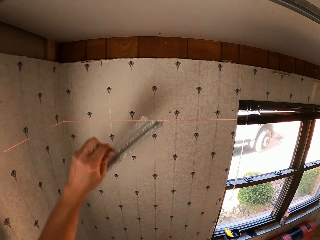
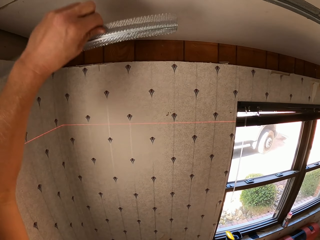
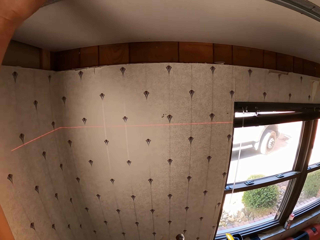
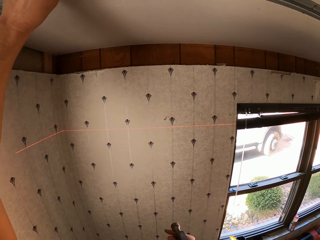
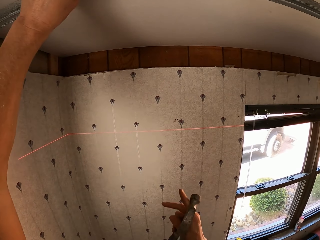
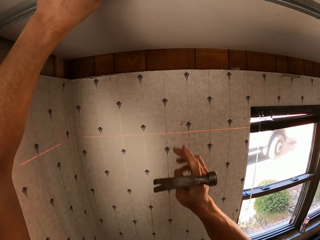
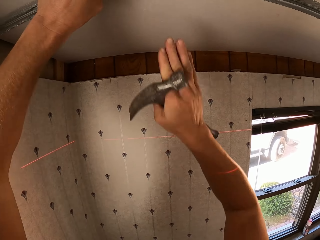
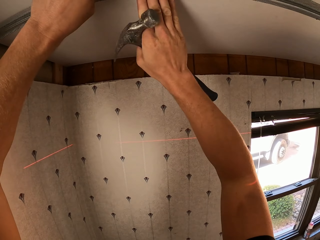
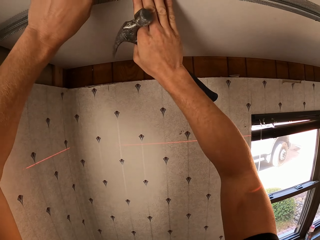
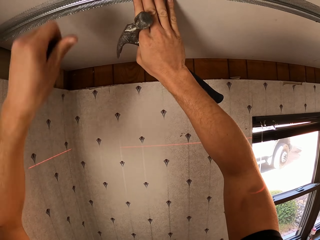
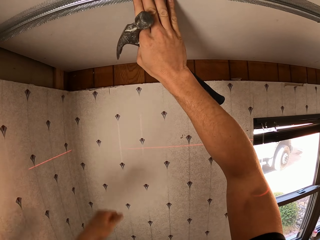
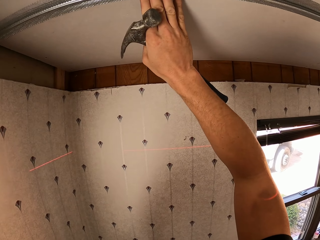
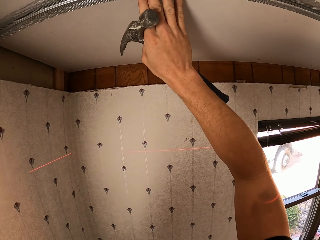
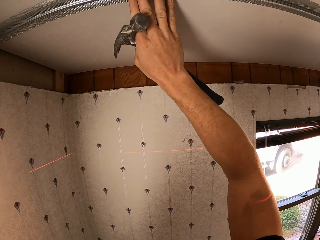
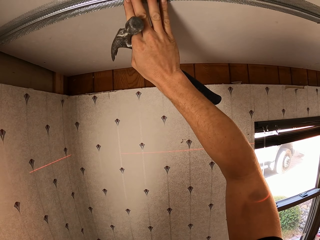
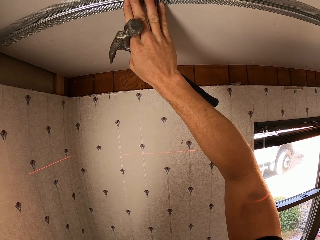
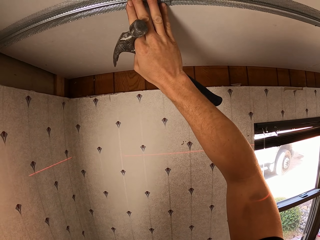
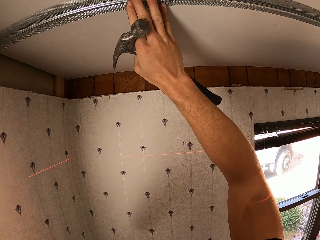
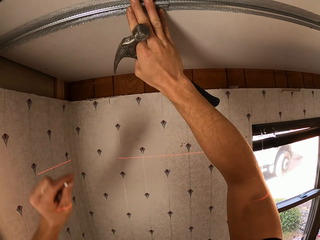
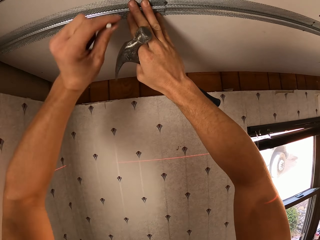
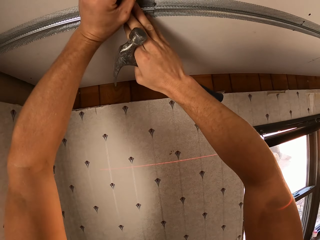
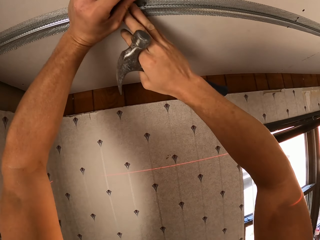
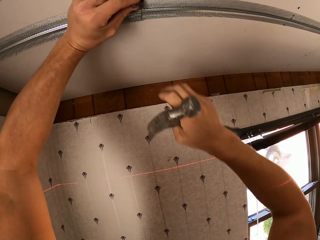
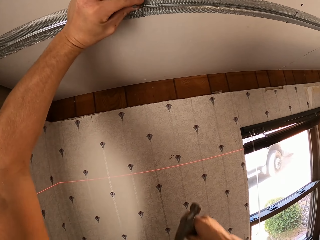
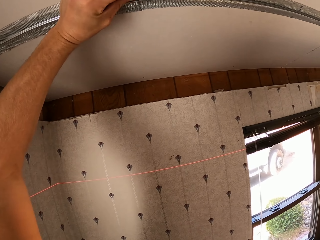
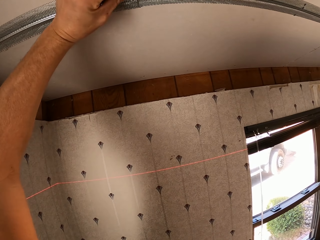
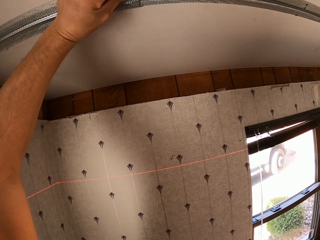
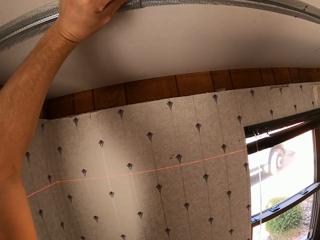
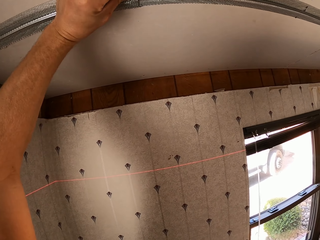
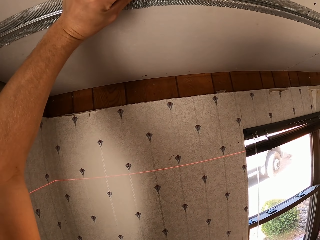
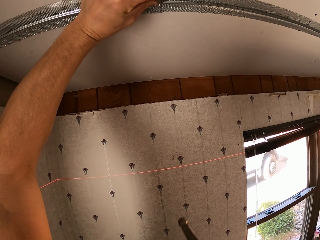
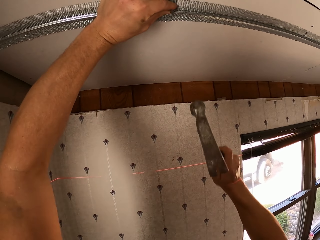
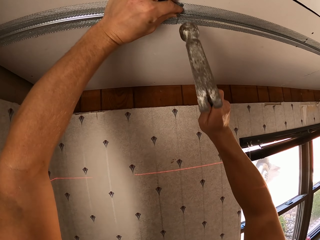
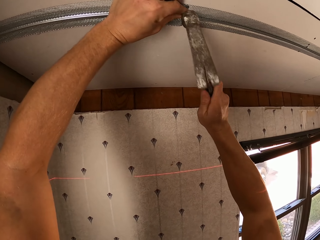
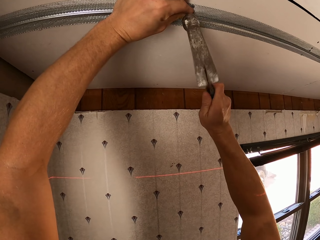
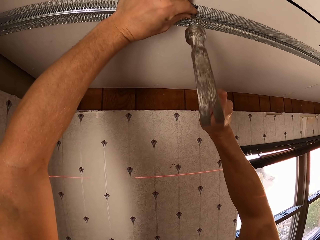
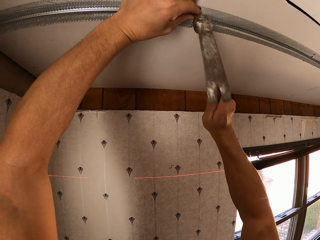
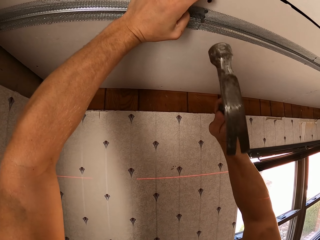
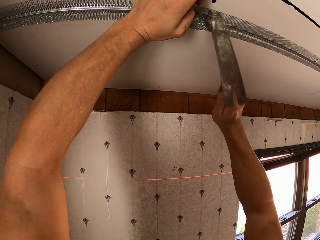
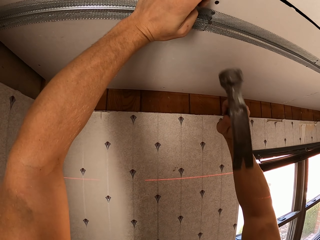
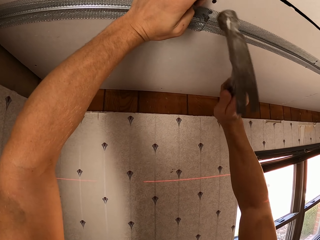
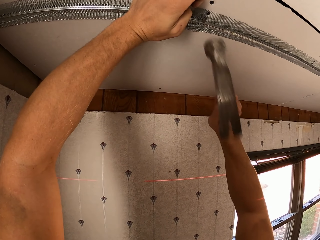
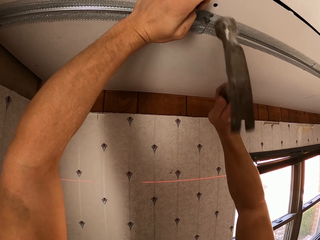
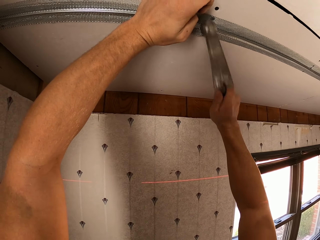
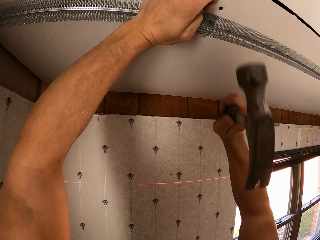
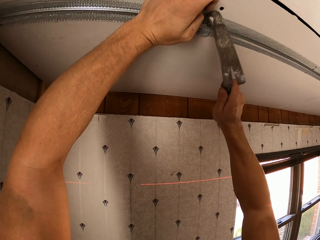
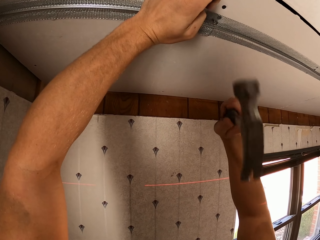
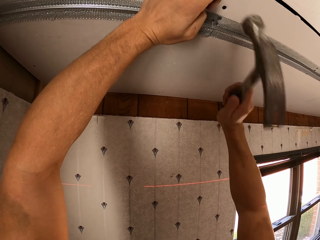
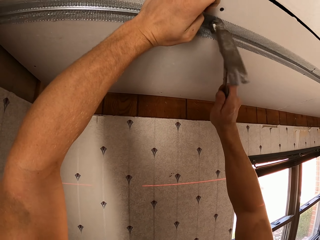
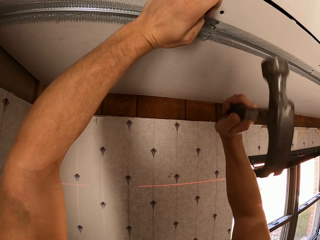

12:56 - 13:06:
The camera wearer sets the mesh piece on the ceiling. They set a nail on the mesh piece on the ceiling. They nail the mesh piece on the ceiling using the hammer.

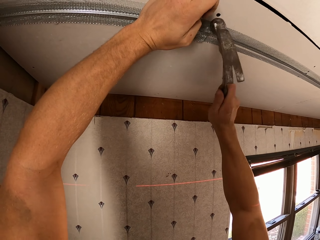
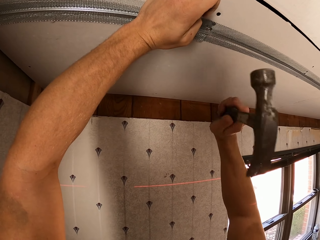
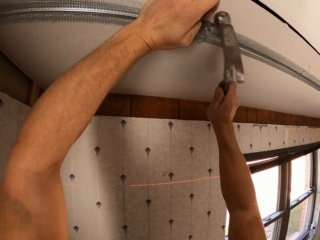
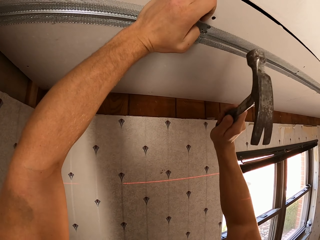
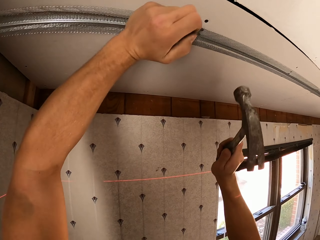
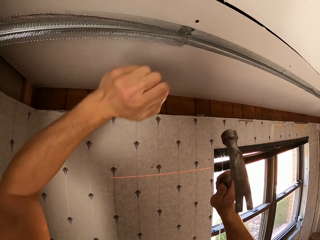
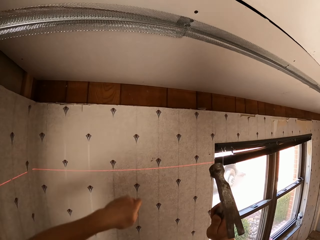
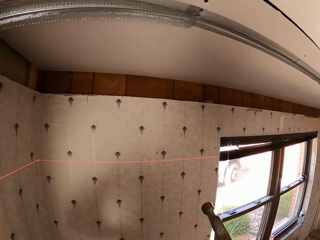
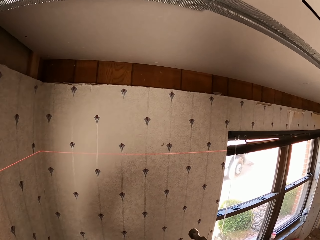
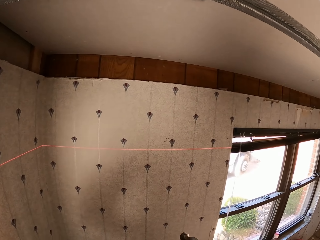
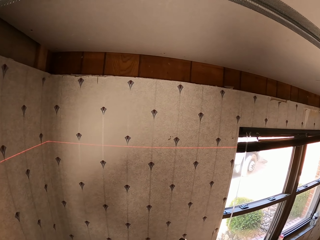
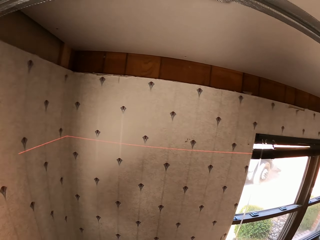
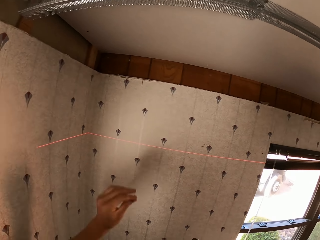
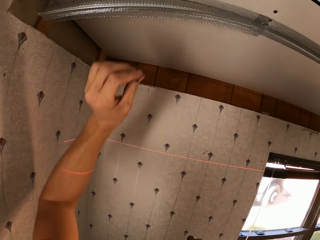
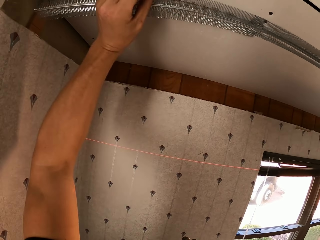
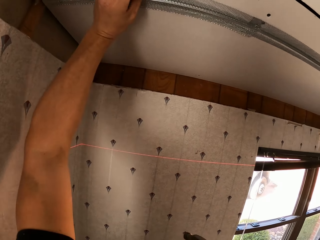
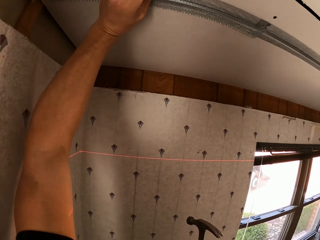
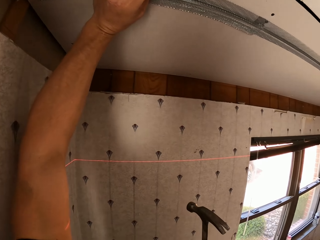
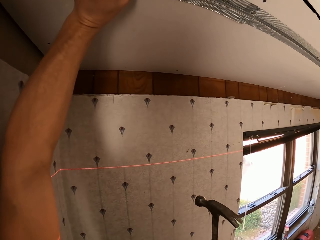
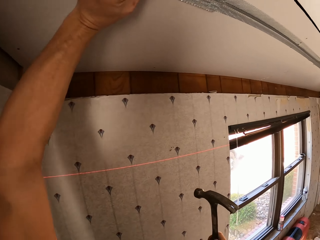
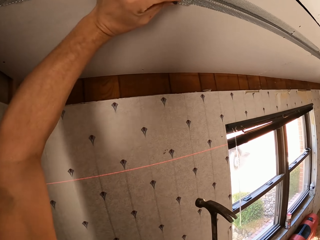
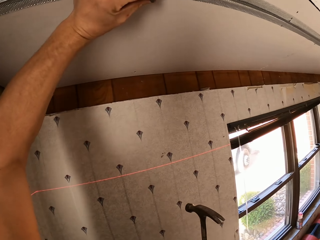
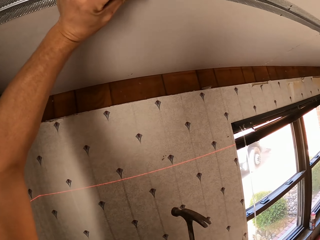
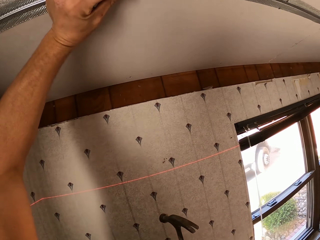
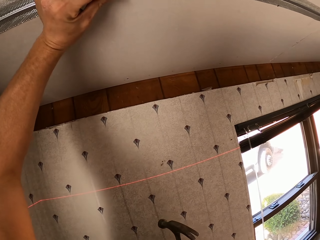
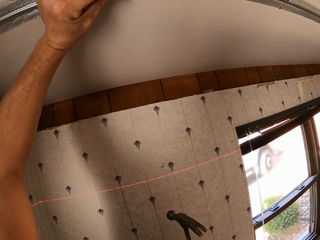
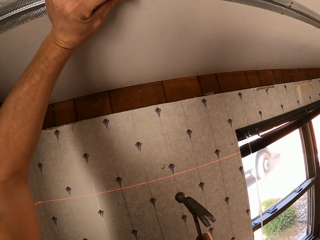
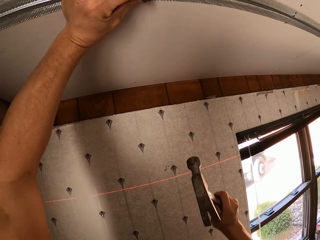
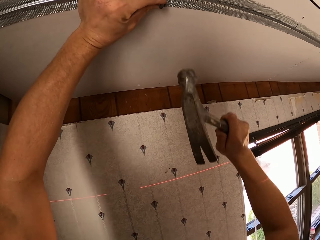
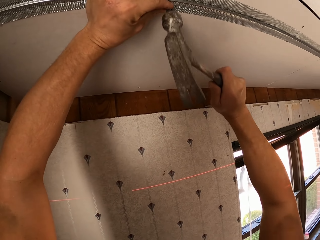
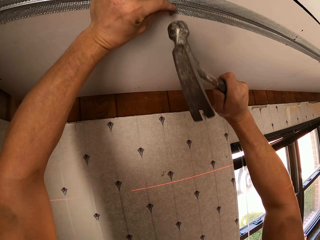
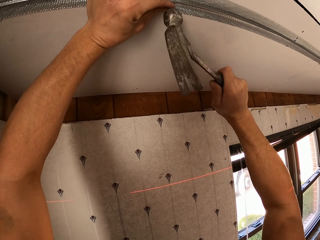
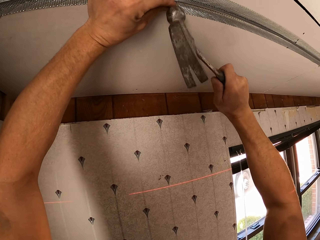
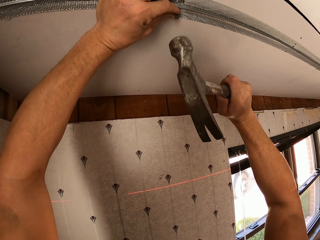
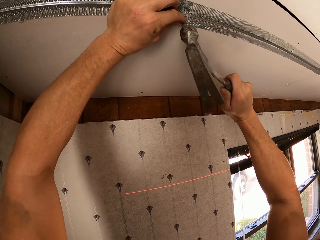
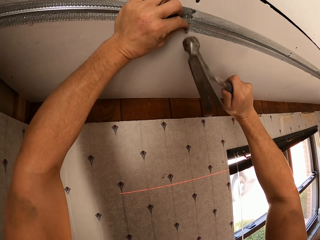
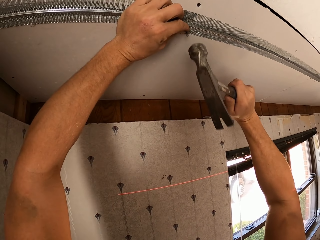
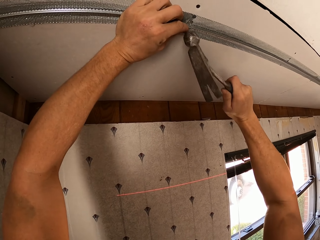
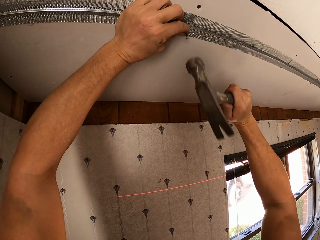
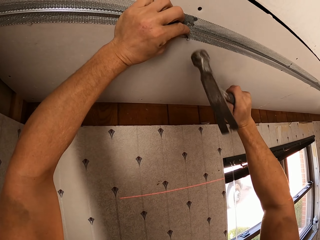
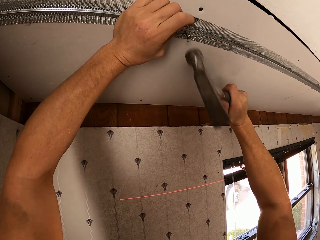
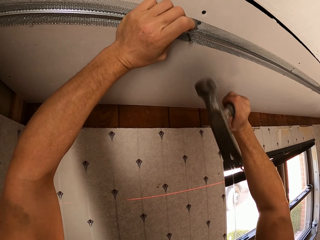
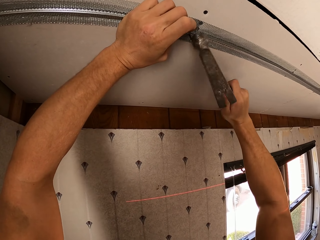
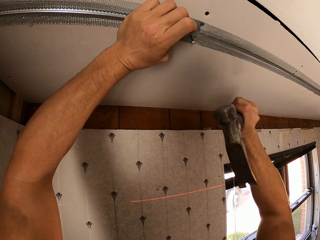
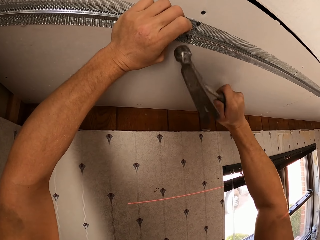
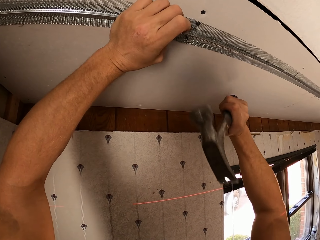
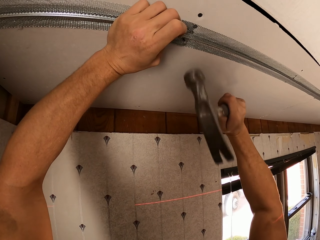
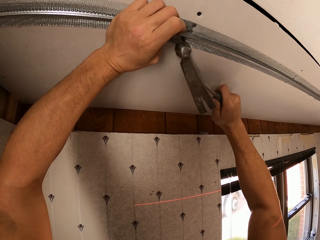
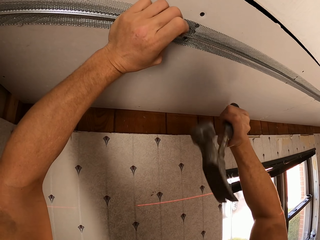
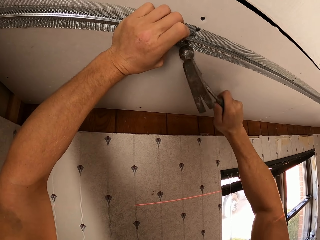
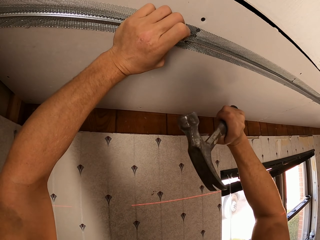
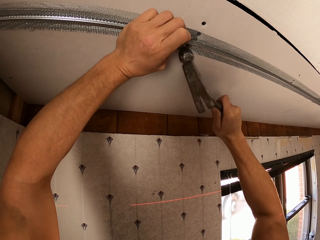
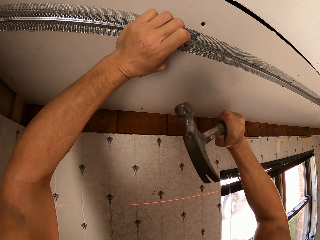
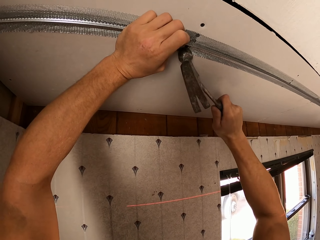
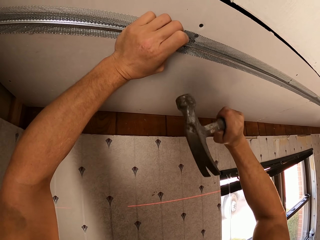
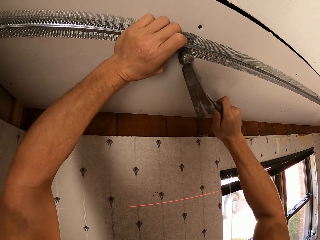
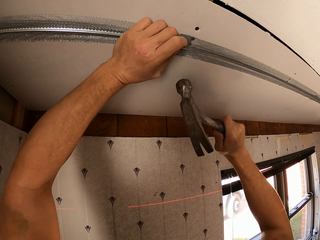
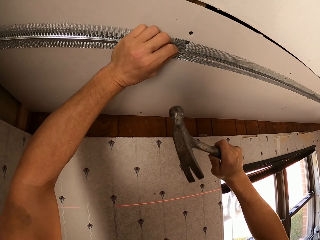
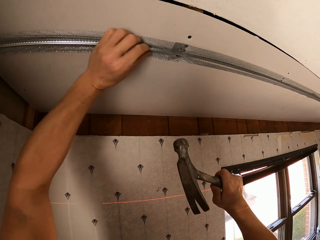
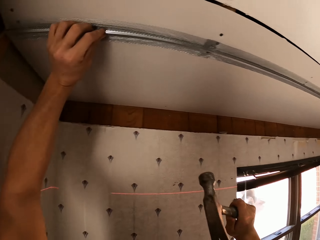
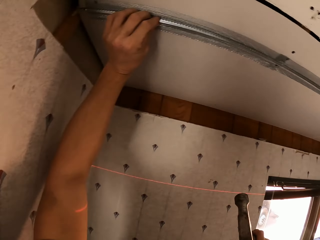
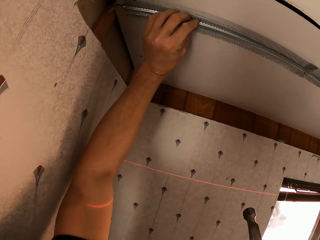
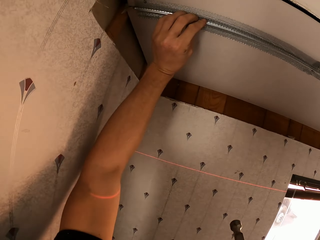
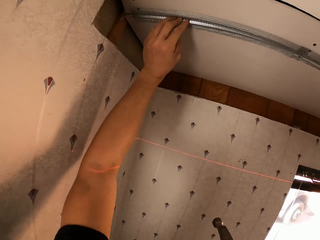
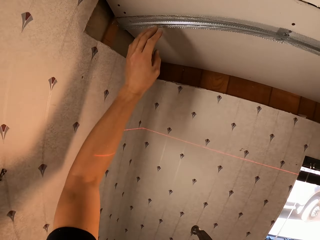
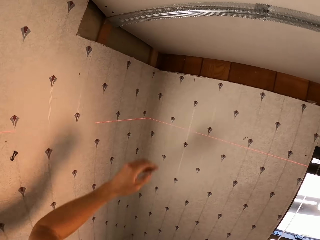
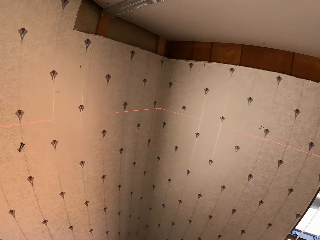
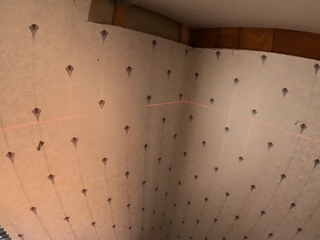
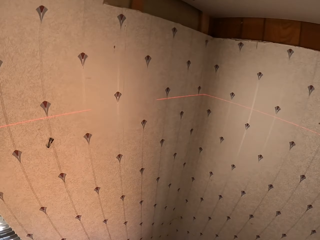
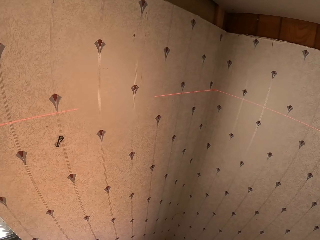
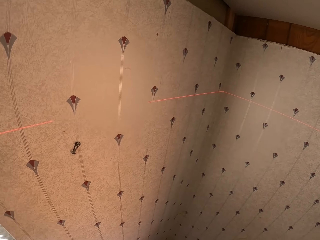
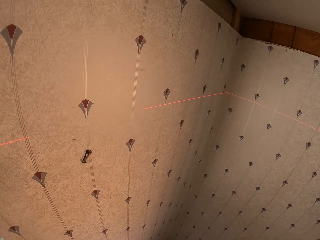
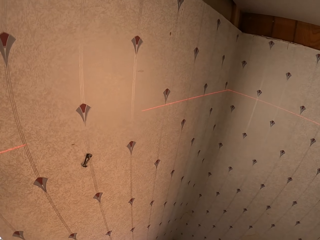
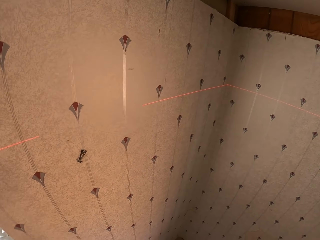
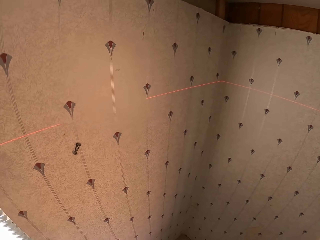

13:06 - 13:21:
The camera wearer removes his hands from the ceiling. He sets a nail on the mesh piece on the ceiling. He nails the mesh piece on the ceiling using the hammer. He adjusts the mesh piece on the ceiling. He looks towards the wall. He removes his hands from the ceiling.
